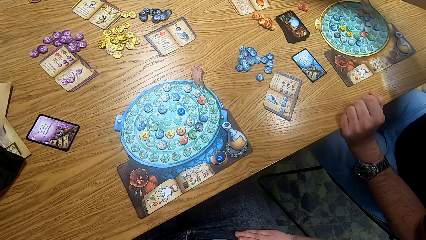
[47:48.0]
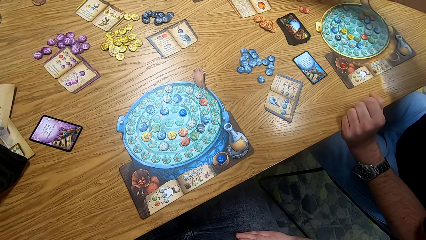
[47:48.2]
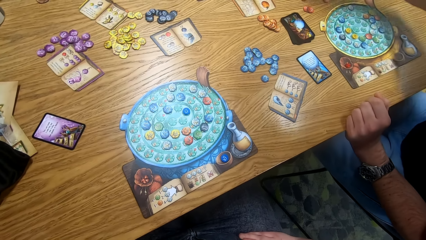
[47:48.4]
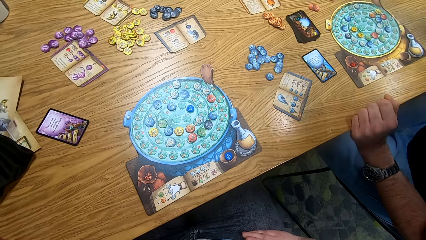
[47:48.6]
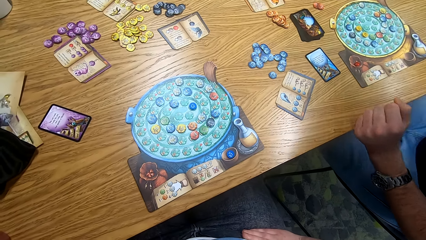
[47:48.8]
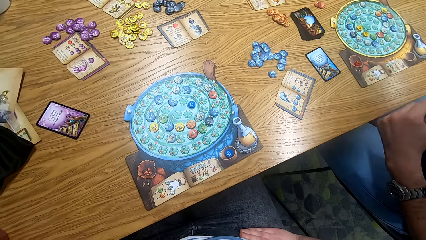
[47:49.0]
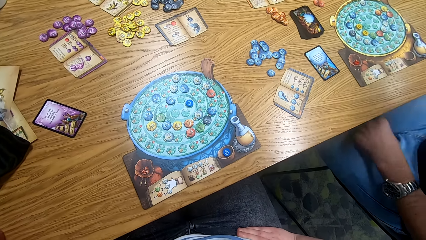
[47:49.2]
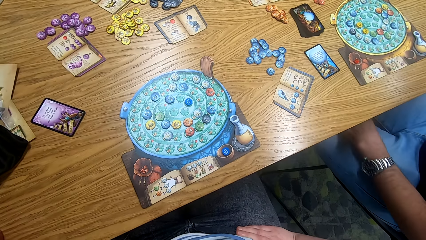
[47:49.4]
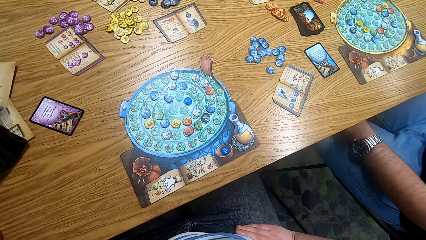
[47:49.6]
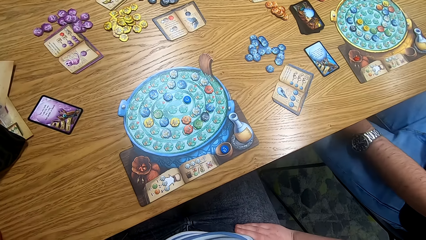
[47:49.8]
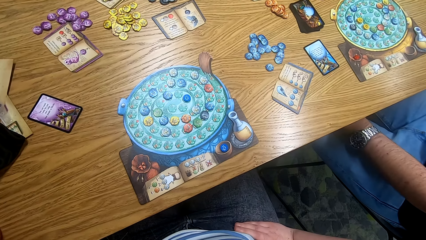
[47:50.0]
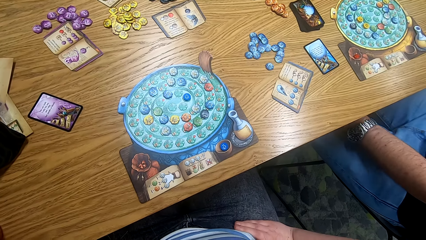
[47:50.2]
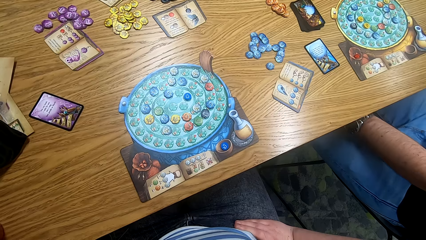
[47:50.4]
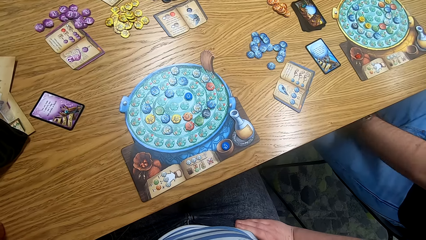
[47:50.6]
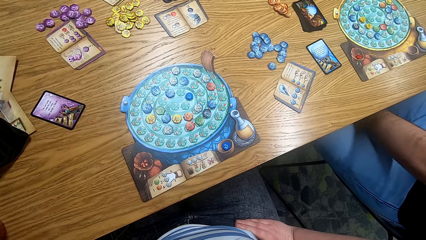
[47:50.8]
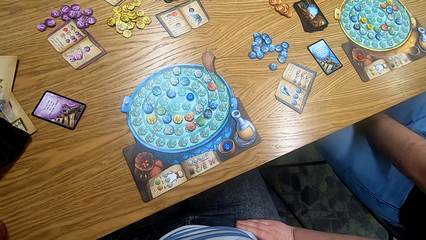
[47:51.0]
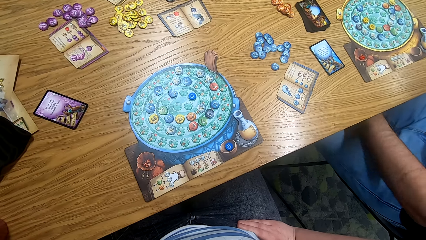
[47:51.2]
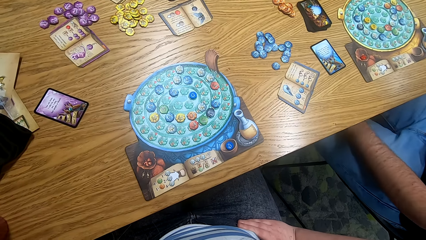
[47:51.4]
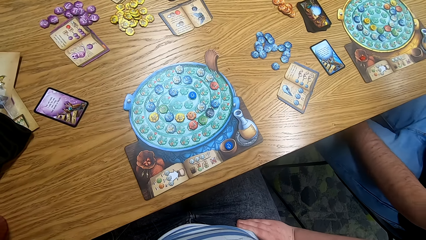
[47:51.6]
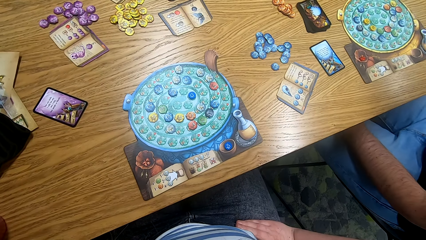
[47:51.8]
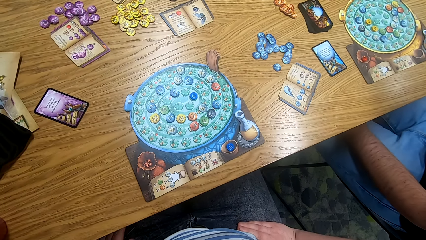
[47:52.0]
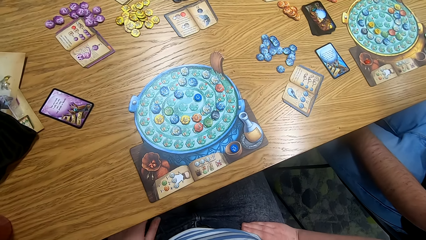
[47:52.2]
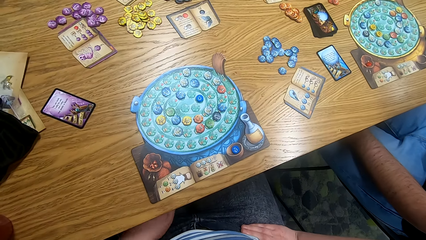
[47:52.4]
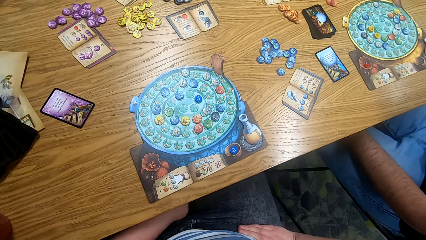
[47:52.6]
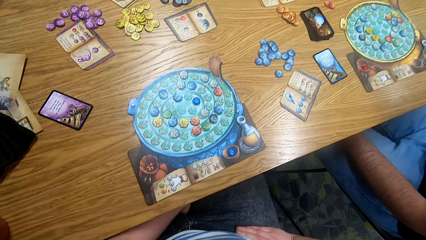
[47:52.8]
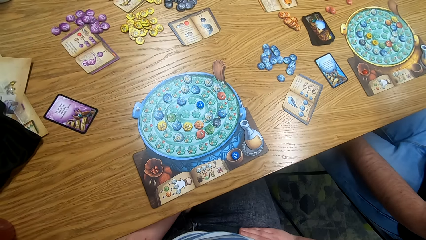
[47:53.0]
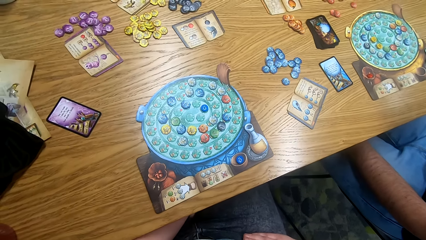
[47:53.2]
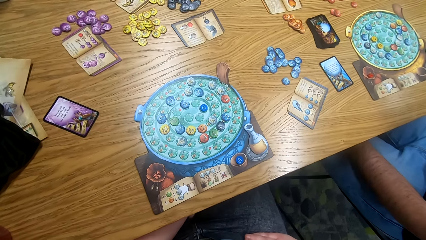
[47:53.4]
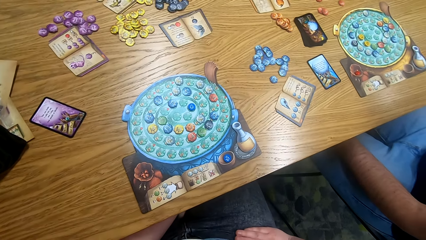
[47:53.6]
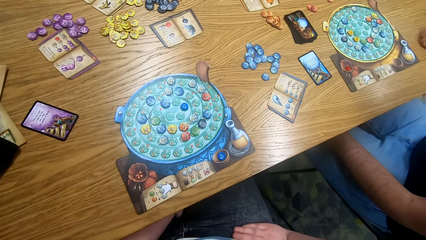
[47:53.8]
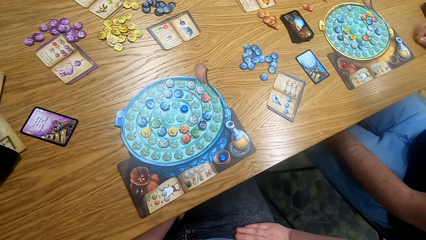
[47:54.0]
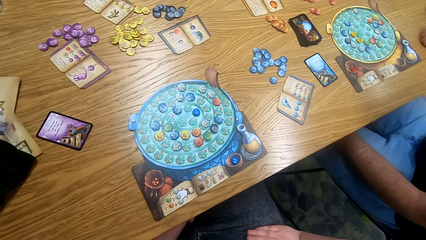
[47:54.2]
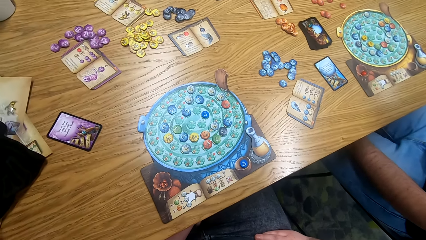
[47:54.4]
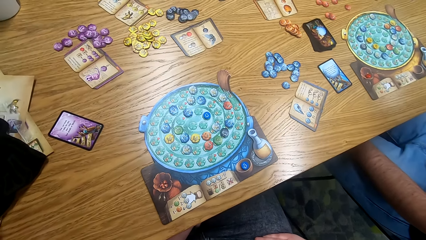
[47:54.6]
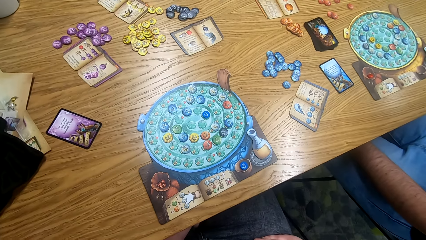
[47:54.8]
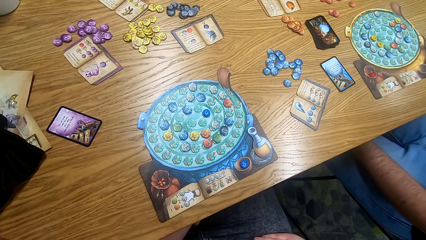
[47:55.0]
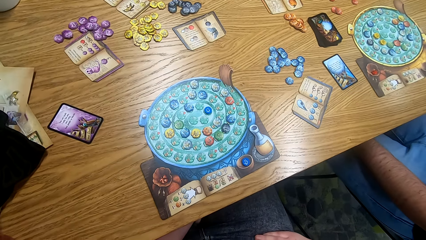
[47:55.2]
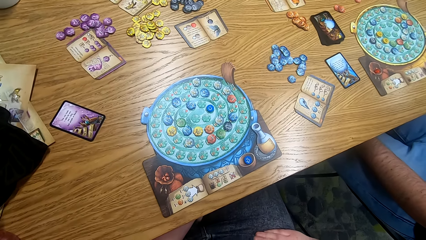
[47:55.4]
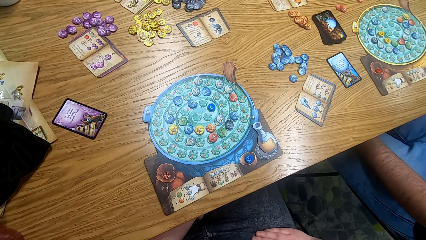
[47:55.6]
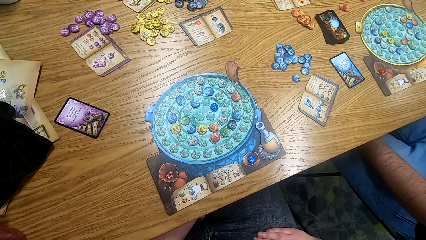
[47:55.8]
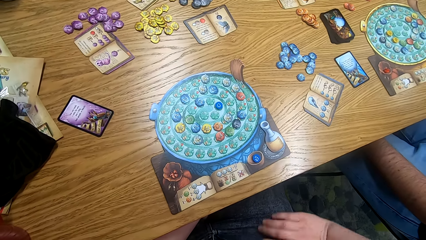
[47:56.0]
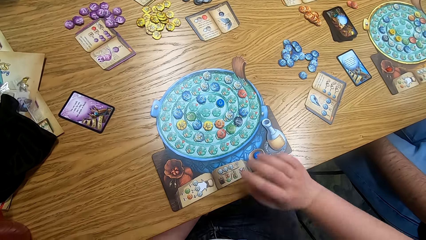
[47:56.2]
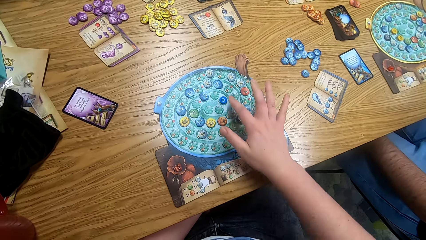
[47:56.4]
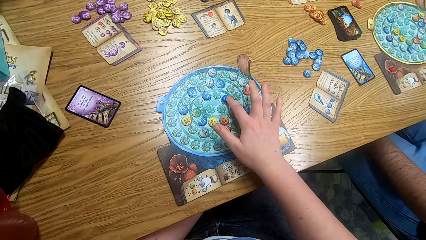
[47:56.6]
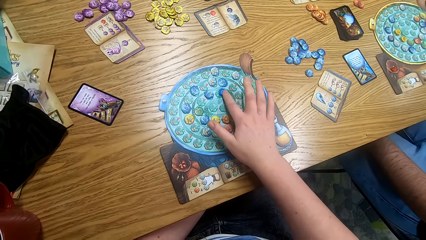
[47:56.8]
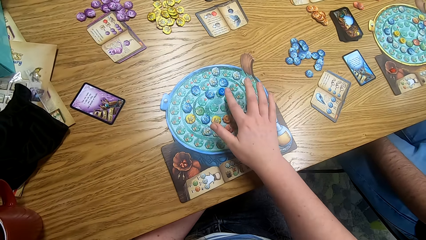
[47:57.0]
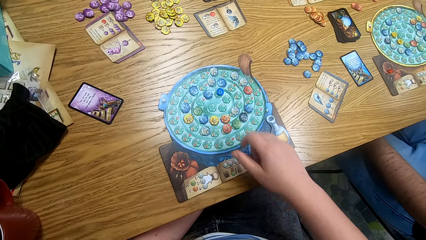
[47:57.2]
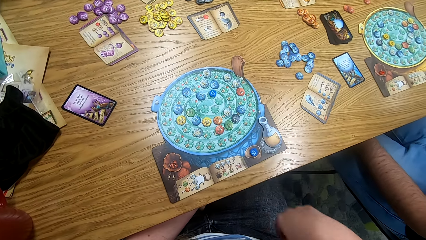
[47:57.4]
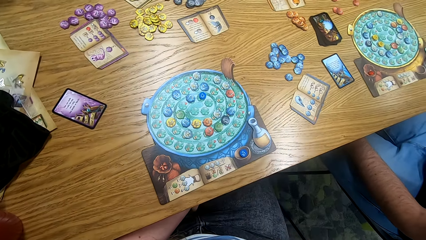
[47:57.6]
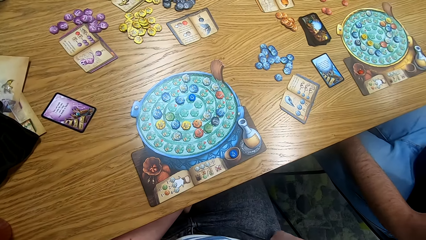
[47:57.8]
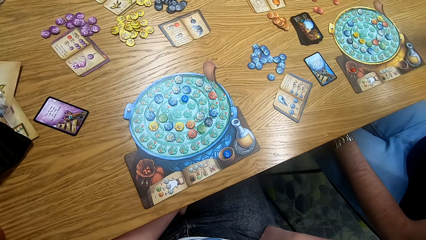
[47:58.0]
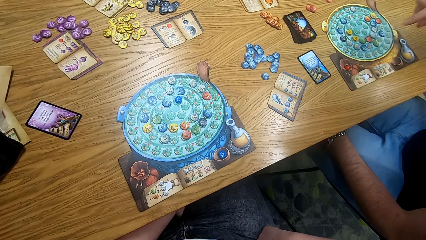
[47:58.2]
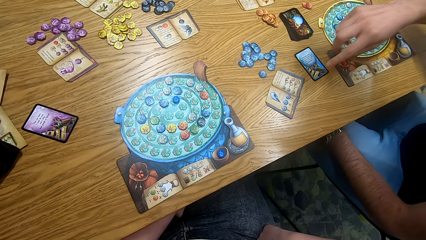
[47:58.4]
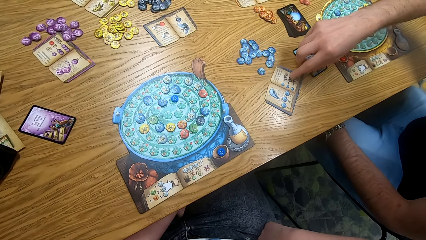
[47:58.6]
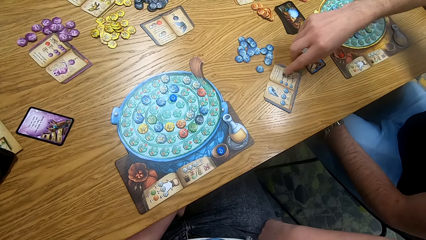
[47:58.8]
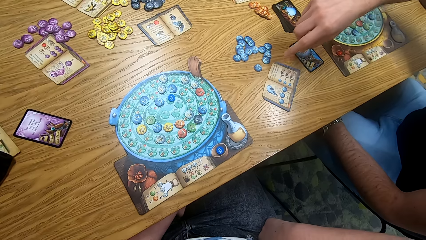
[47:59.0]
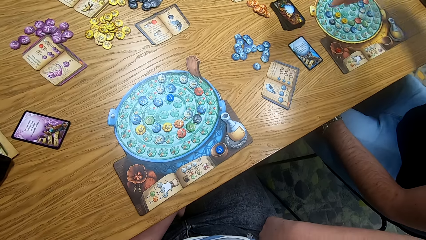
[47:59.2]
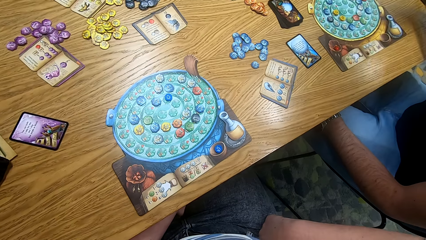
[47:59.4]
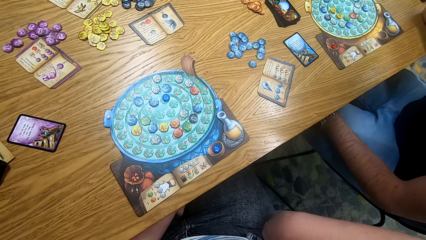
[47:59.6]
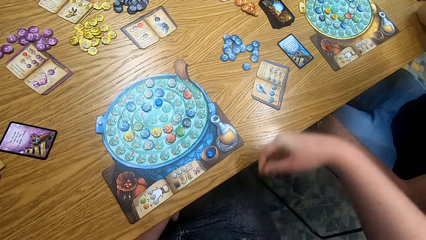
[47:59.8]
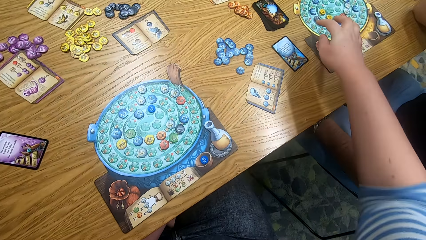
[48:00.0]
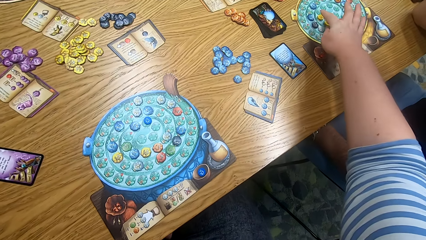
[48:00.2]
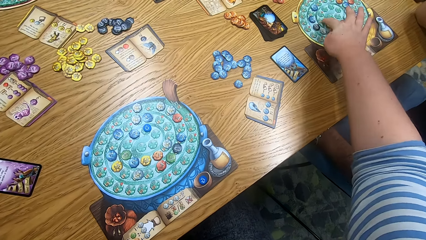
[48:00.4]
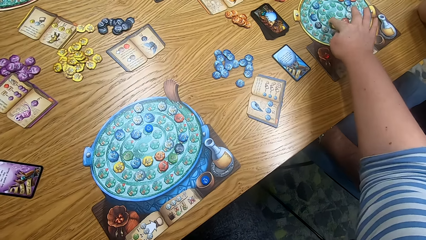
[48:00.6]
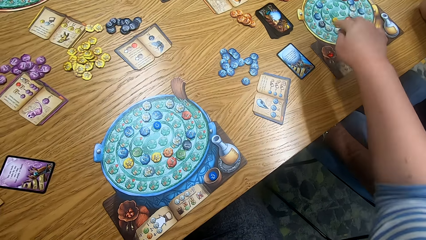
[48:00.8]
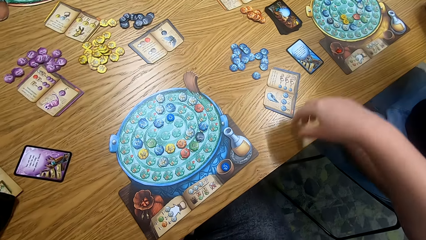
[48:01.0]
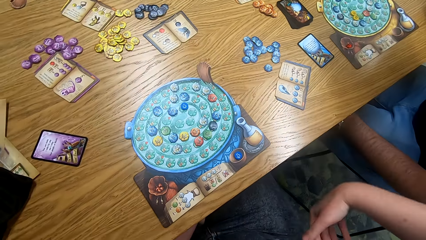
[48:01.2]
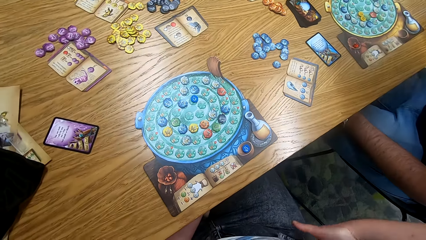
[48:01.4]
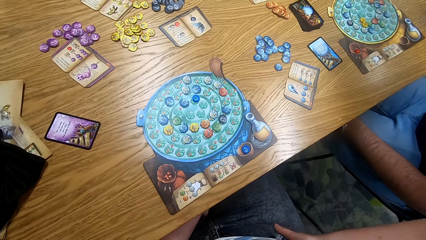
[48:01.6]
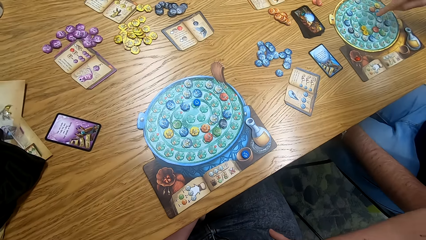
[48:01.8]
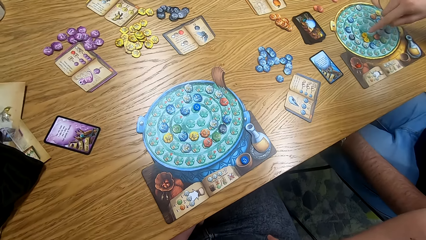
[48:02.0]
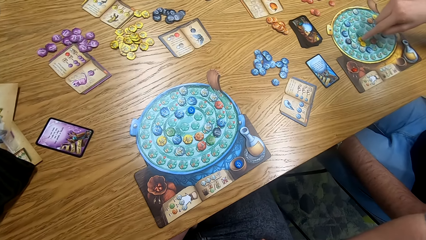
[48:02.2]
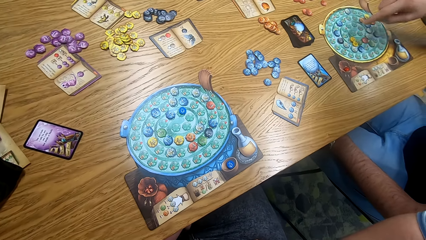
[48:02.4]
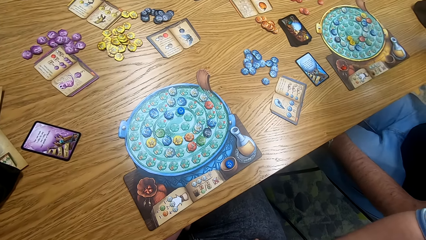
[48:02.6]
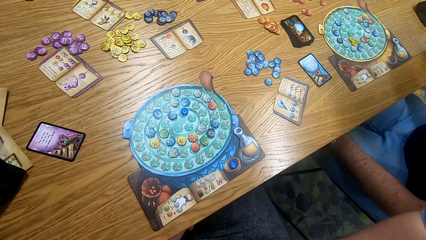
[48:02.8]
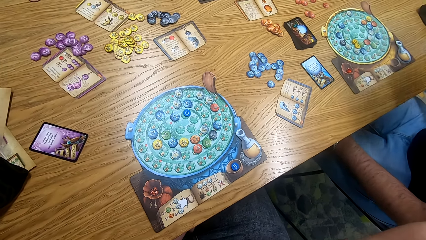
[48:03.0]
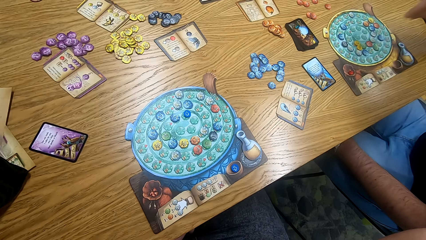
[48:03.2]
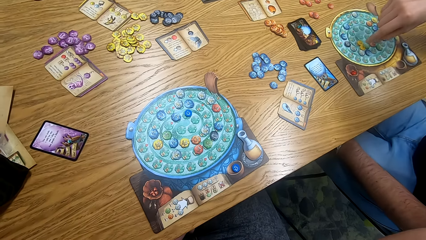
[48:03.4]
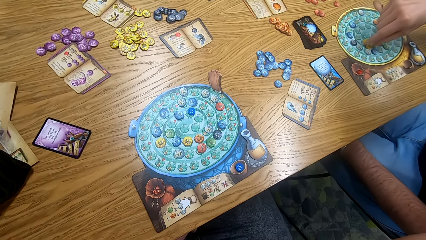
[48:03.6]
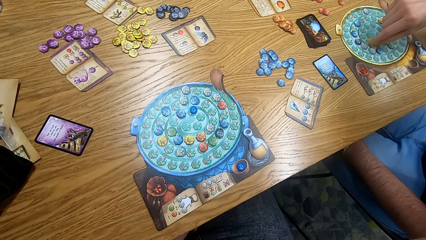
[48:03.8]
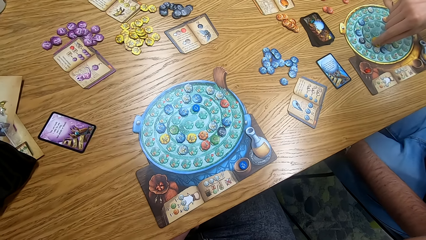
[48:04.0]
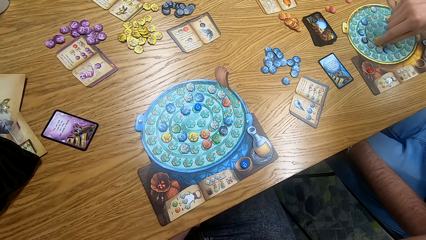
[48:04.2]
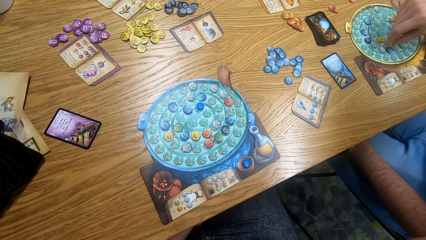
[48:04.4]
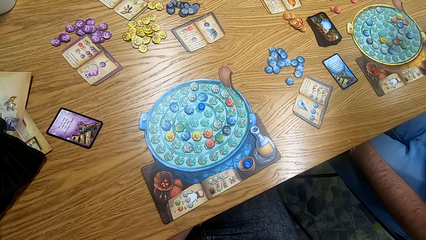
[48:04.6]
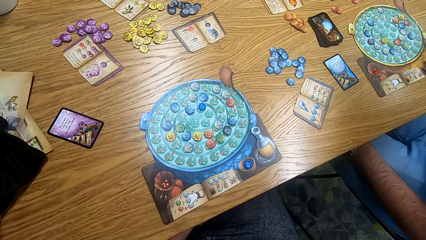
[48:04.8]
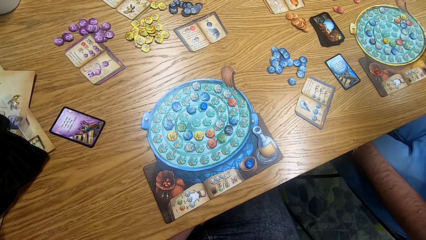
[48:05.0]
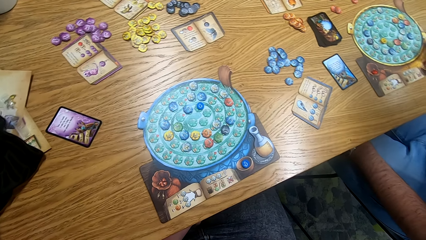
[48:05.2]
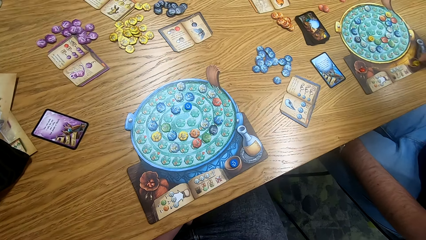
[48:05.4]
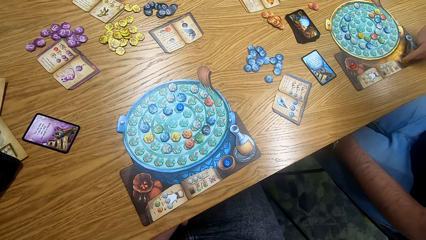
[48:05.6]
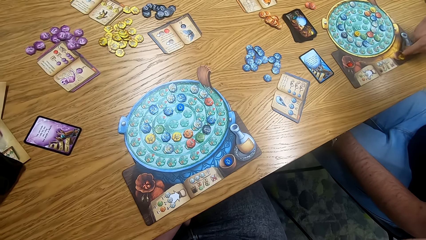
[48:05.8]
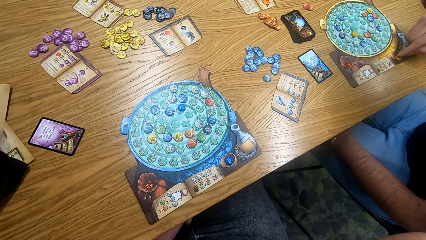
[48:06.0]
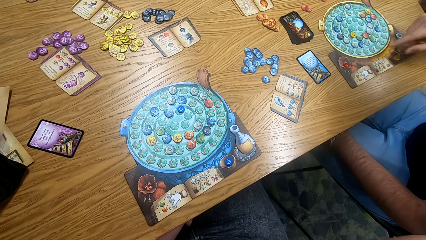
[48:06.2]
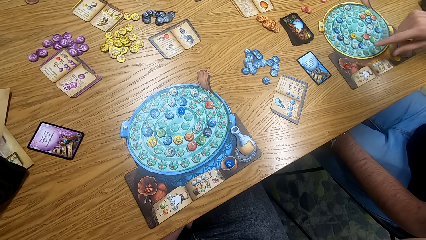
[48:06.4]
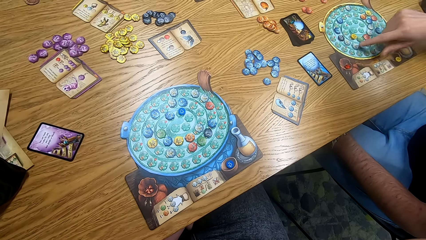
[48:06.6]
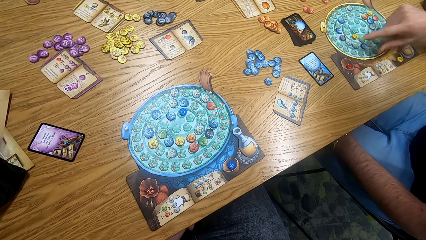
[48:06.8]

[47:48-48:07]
The camera wearer looks at the table. They play something. They move a token on the board. A man touches a book, points at the book on the table. The camera wearer plays something. They move a token on the board. The man plays something, moves the token on the board and picks up a token from the board.
